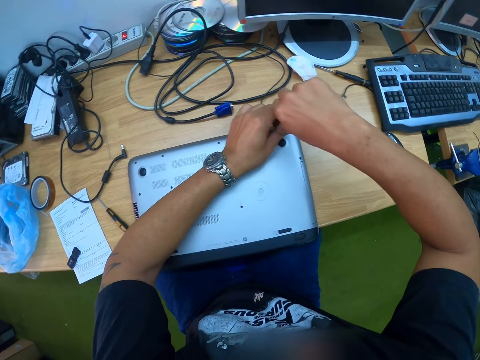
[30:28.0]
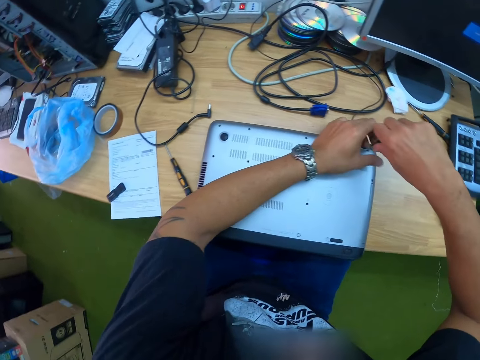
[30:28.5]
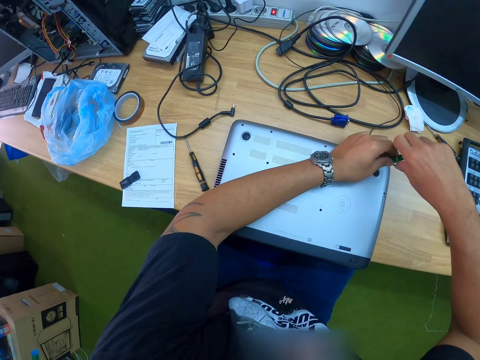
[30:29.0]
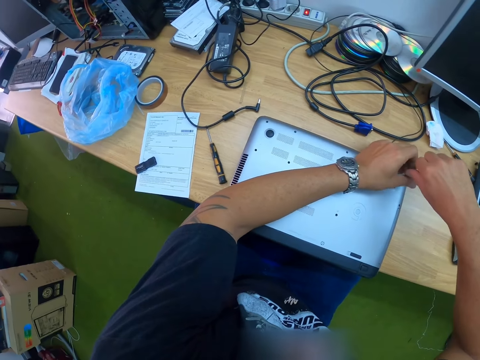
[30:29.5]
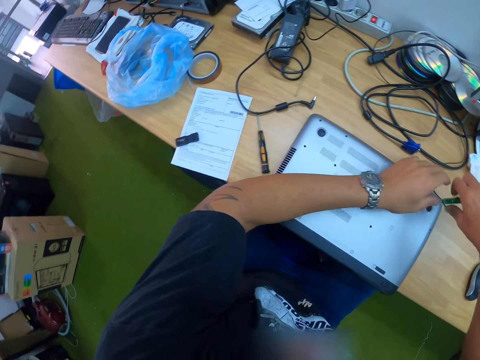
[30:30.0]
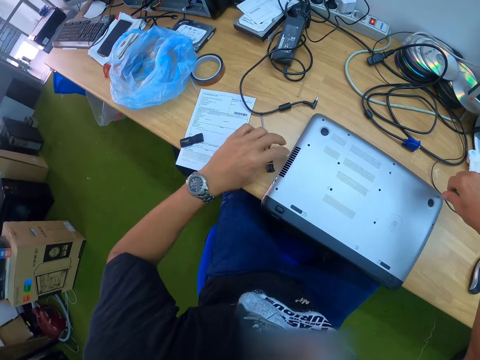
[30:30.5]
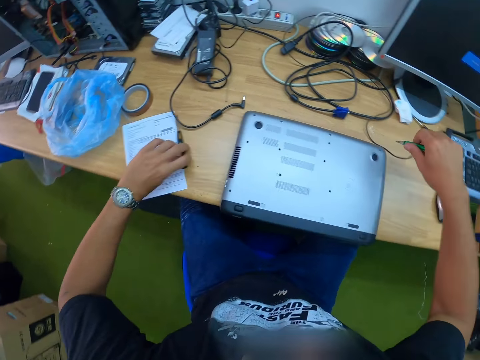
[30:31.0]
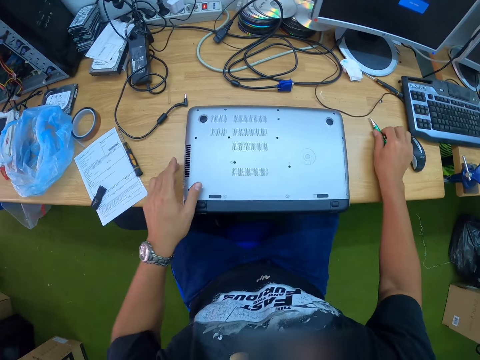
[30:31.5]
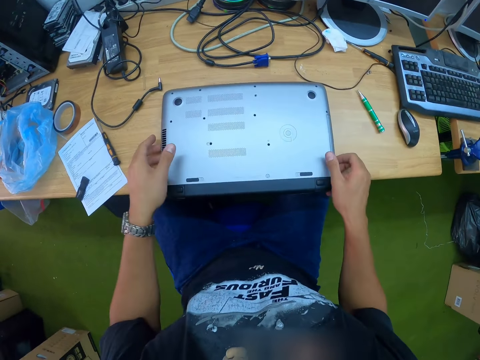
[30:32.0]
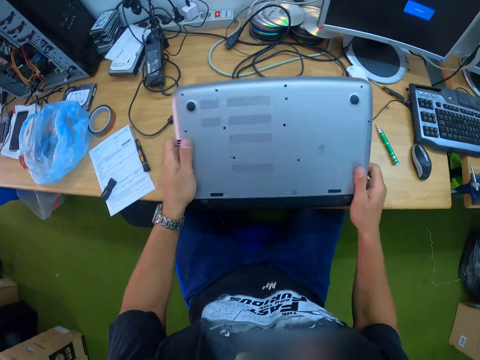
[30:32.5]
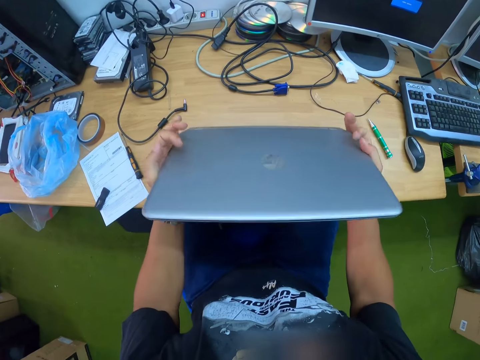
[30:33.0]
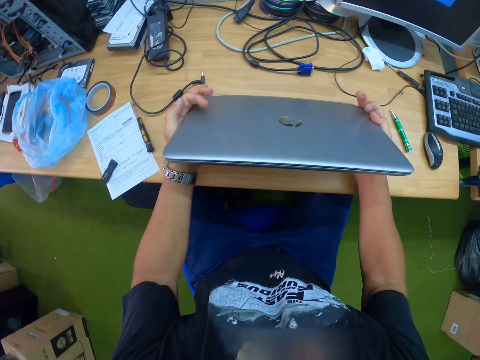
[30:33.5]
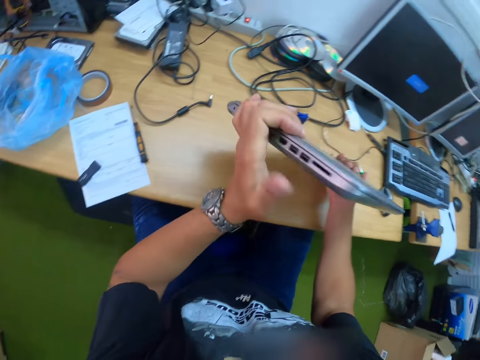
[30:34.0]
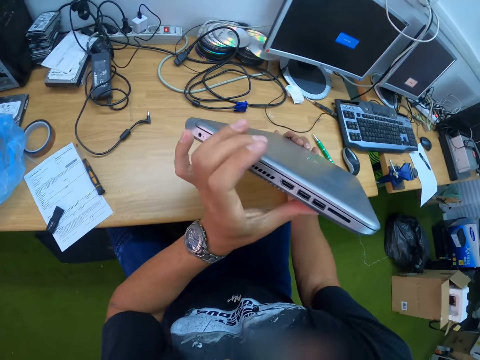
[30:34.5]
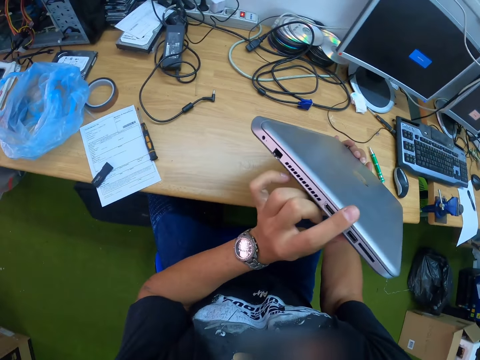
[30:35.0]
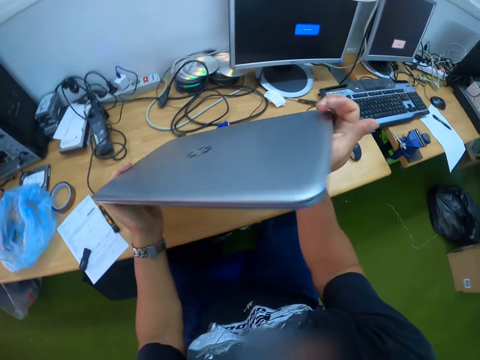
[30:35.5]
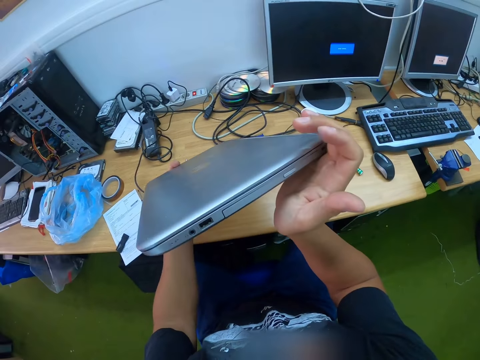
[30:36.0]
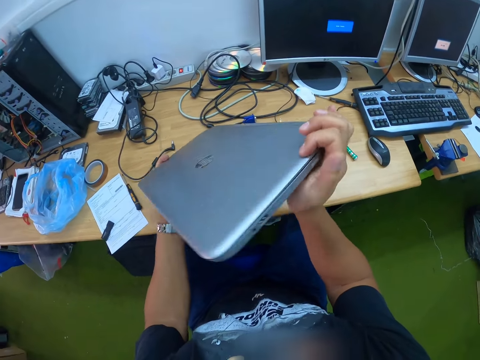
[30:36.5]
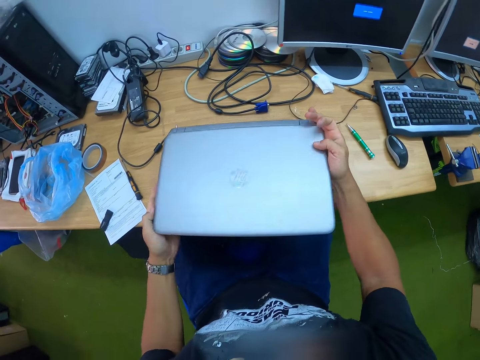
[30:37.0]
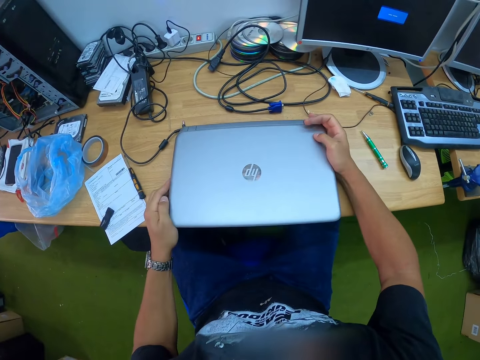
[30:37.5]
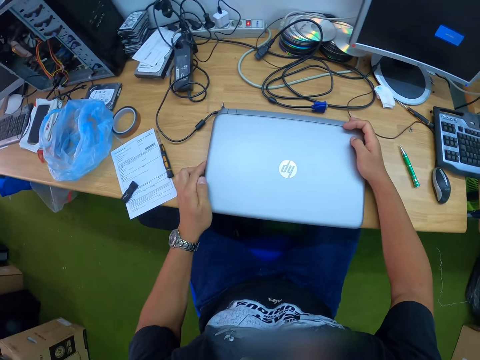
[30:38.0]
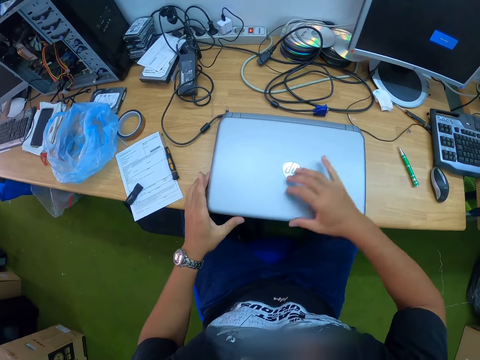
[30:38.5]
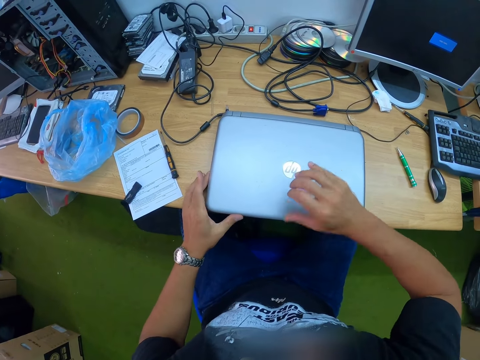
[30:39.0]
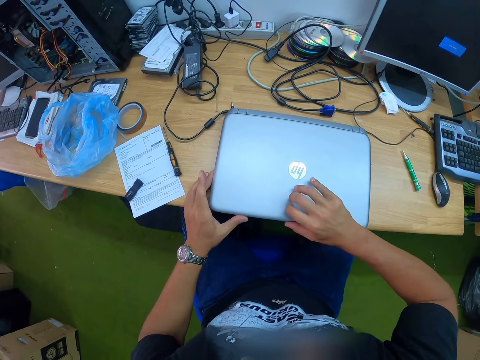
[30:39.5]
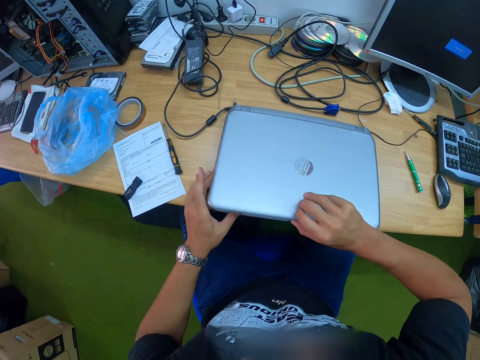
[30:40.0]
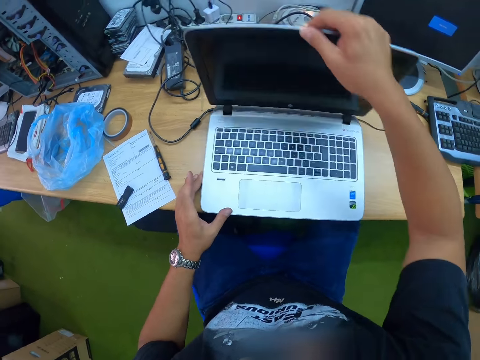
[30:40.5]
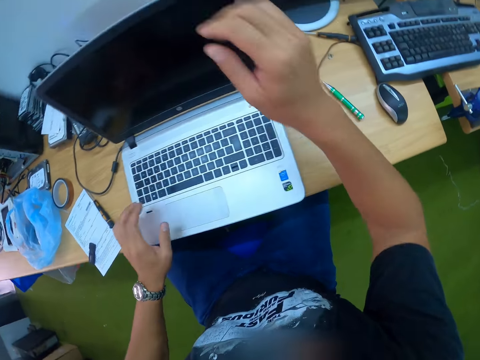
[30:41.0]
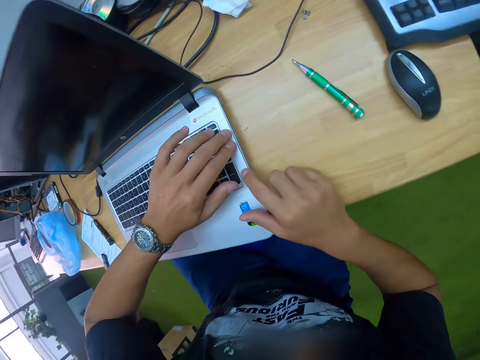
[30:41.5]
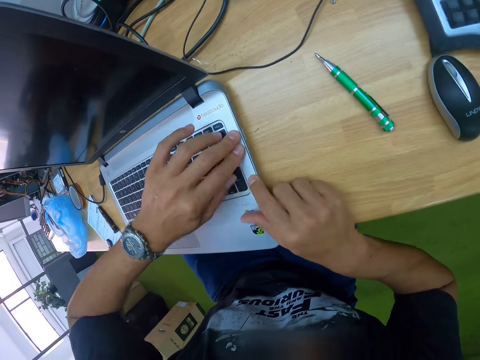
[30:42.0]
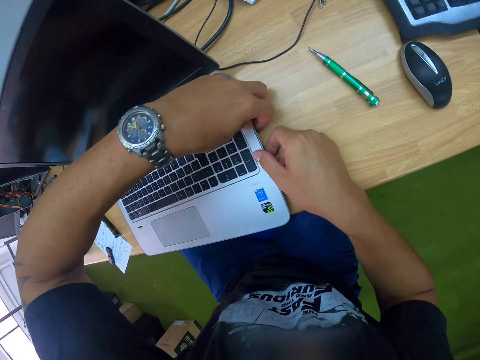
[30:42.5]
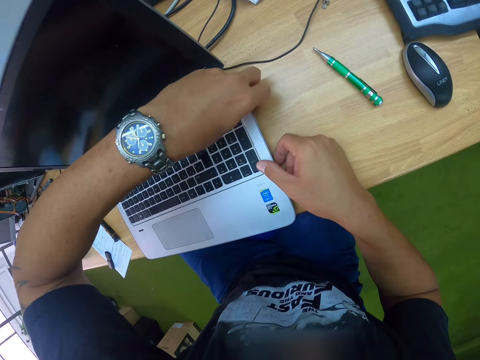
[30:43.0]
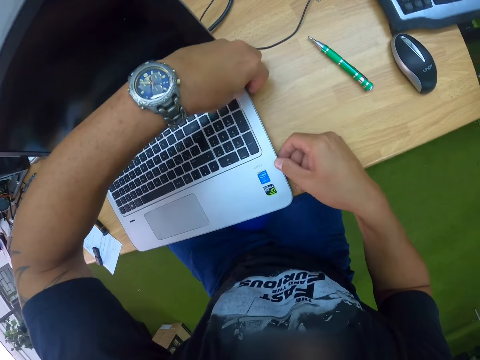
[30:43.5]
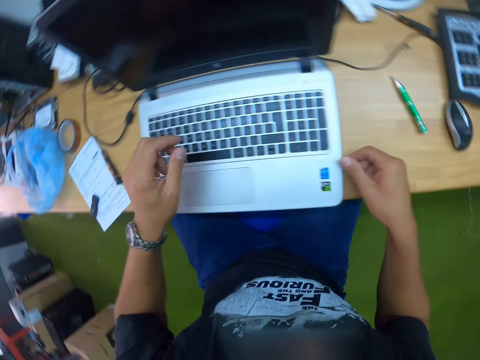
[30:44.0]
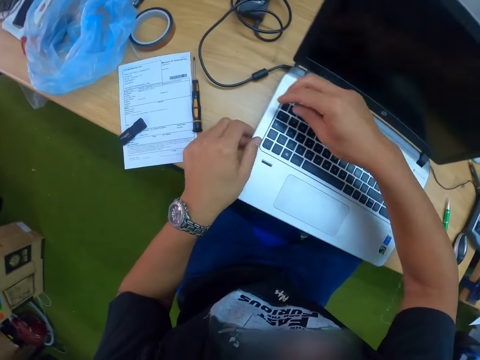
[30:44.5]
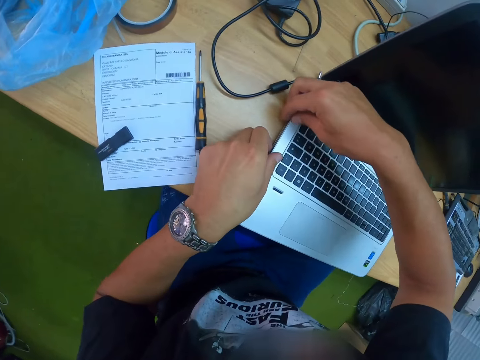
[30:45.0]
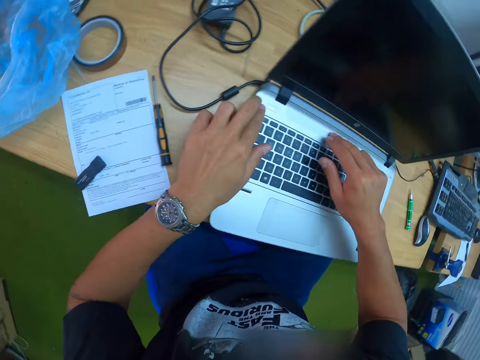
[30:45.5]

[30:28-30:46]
The camera wearer tightens the laptop with the screwdriver with both hands. He moves the screwdriver on the table with his left hand. He drops the screwdriver on the table with his right hand. He flips the laptop with both hands. He checks the laptop. He turns the laptop. He drops the laptop on the table with both hands. He opens the laptop with his right hand. He tightens the laptop body with both hands.

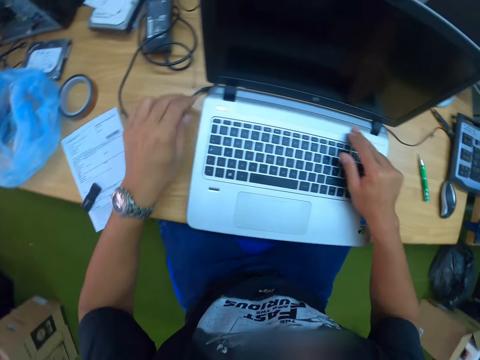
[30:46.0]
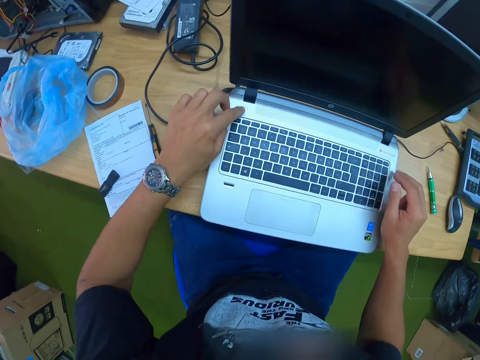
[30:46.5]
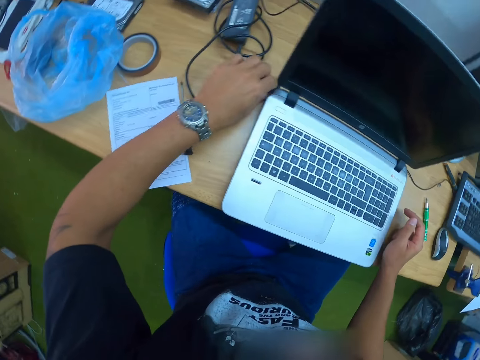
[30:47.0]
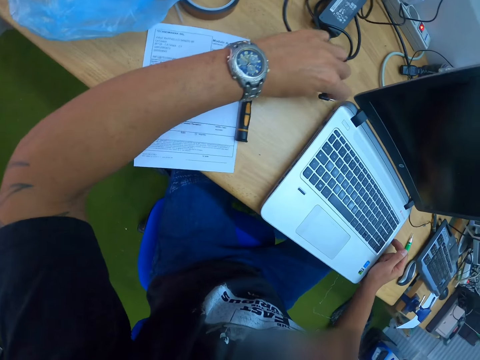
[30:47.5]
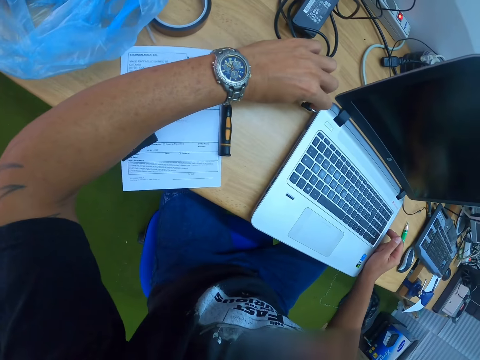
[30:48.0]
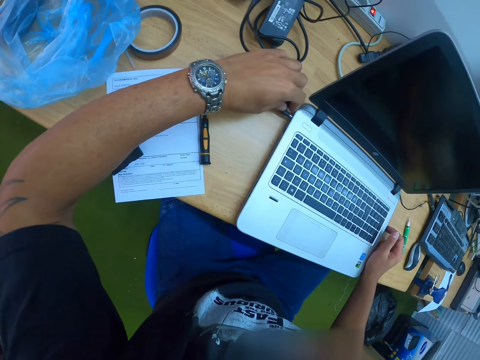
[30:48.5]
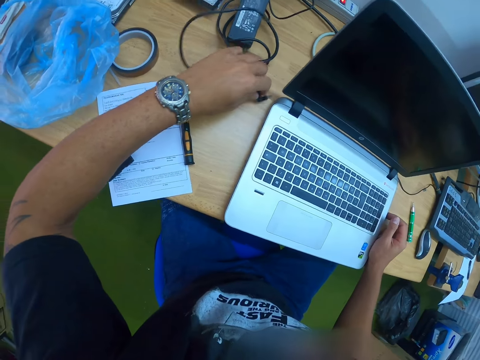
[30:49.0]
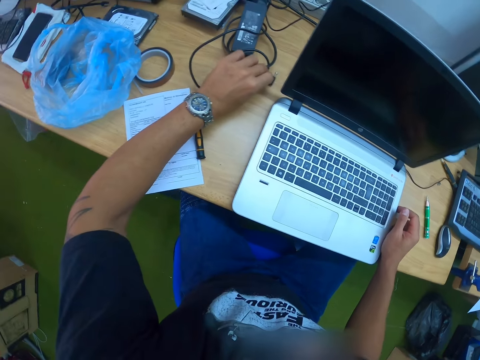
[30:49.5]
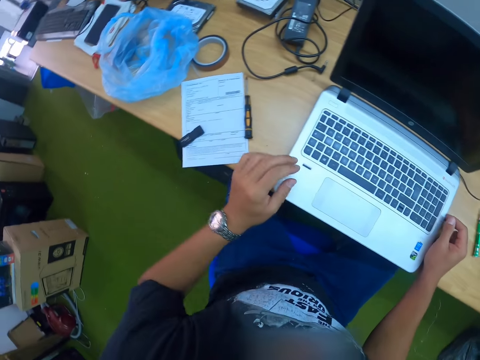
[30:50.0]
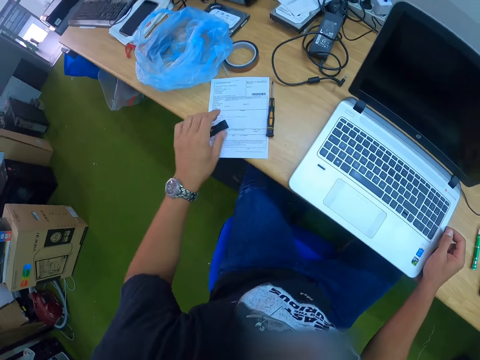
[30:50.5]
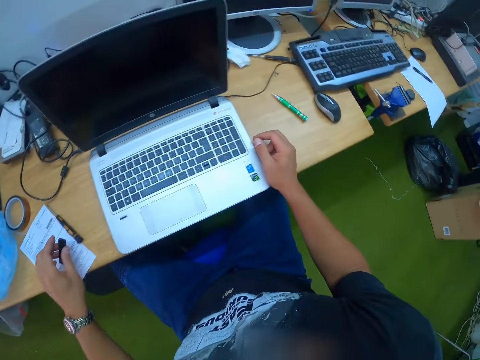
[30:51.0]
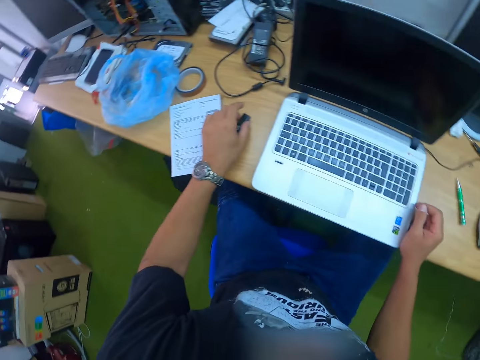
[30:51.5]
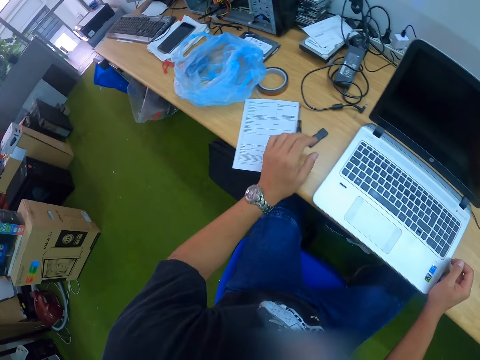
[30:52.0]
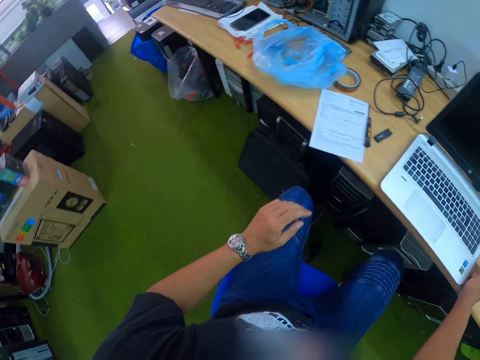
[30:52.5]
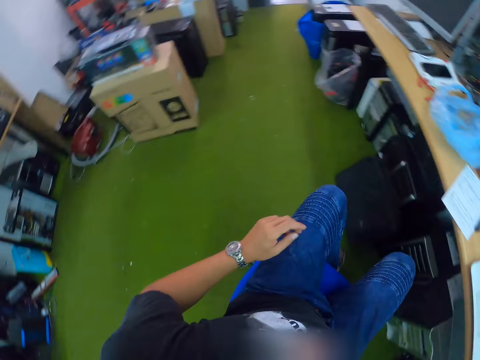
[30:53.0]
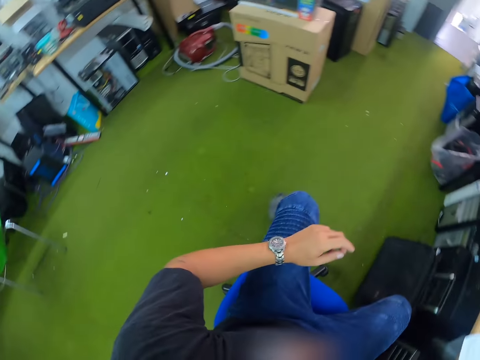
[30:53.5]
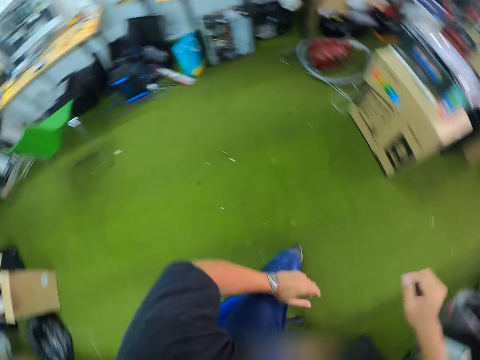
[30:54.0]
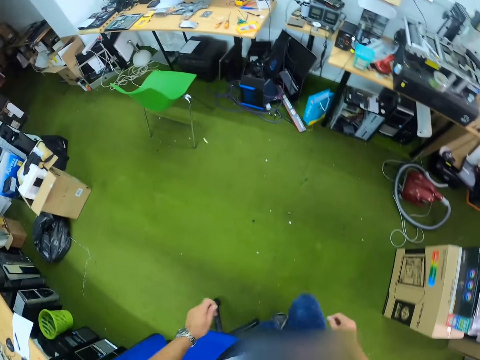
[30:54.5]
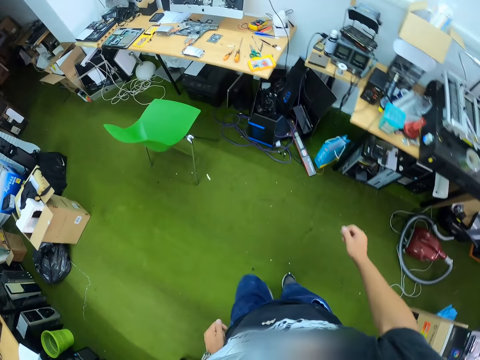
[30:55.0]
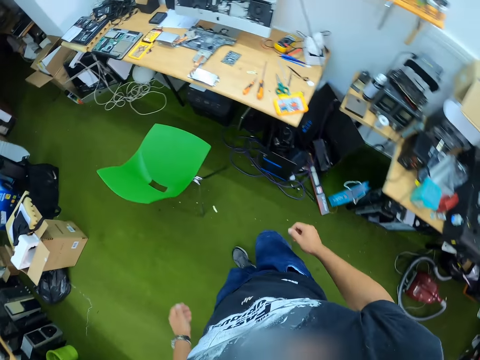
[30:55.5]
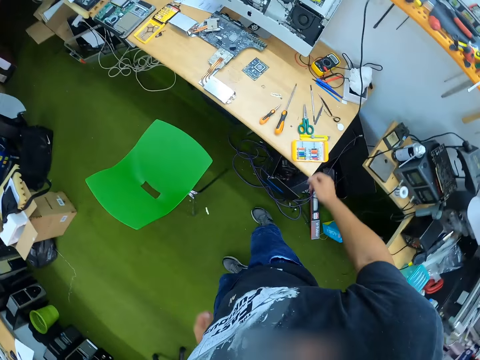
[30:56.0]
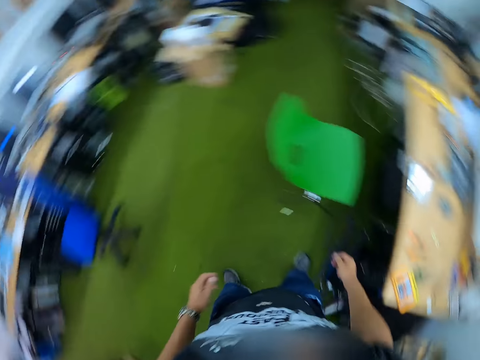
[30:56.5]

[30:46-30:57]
The camera wearer plugs the laptop with the laptop charger or charger cable with his left hand. He puts the charger cable on the table. He looks around. He moves a flash drive on the table with his left hand. He turns around and walks in the room.
